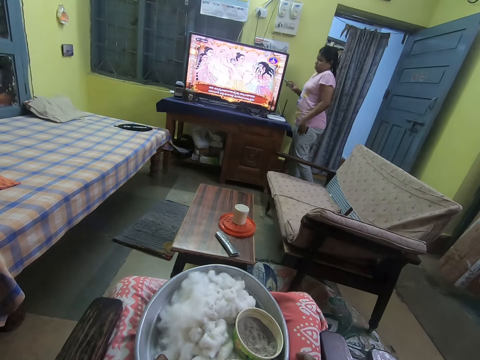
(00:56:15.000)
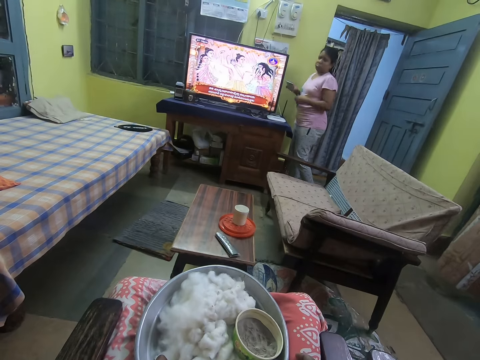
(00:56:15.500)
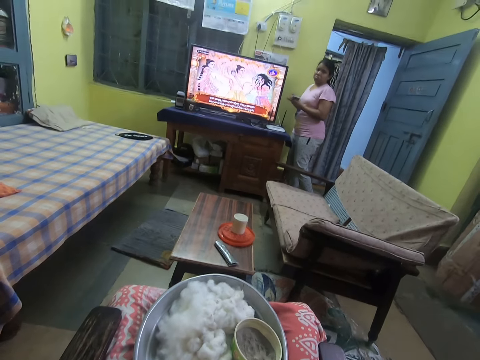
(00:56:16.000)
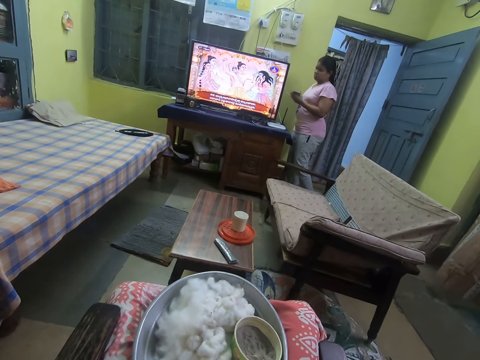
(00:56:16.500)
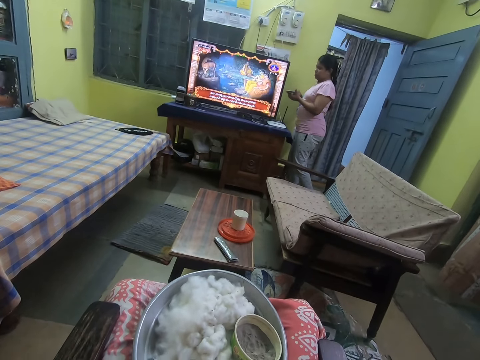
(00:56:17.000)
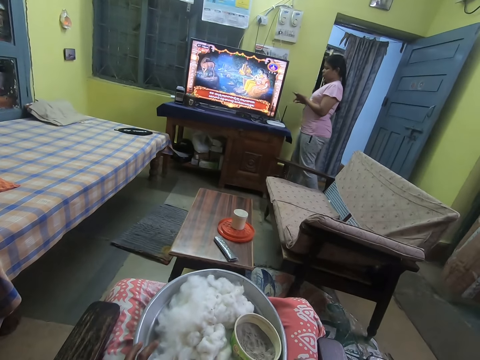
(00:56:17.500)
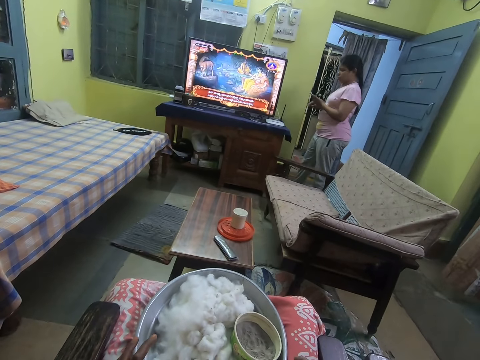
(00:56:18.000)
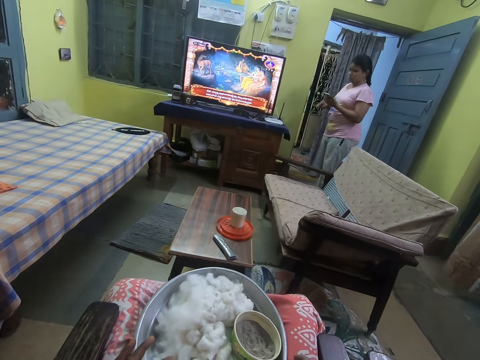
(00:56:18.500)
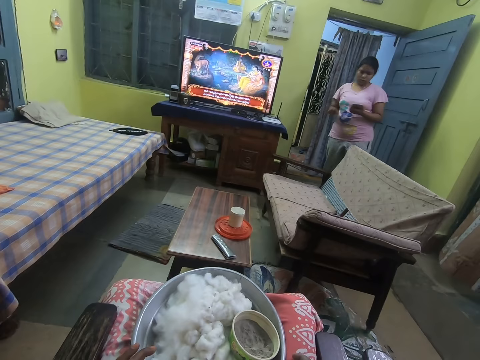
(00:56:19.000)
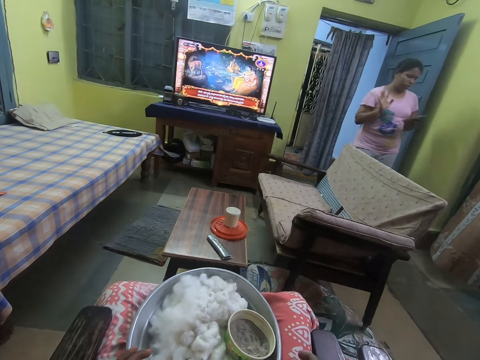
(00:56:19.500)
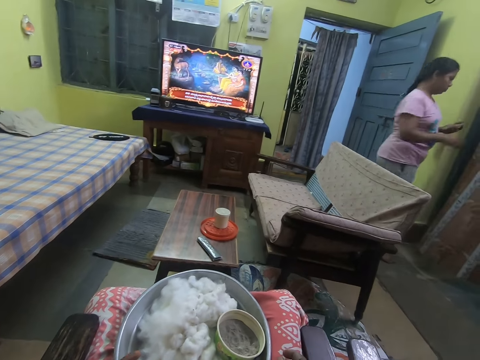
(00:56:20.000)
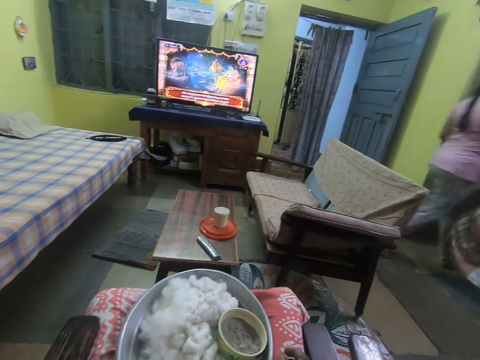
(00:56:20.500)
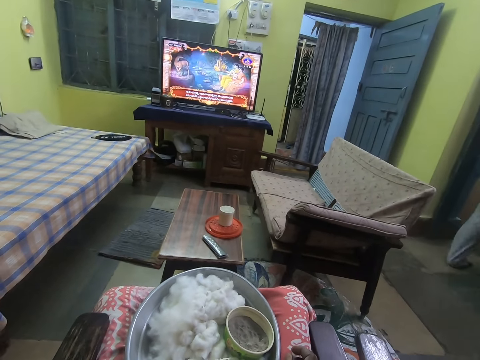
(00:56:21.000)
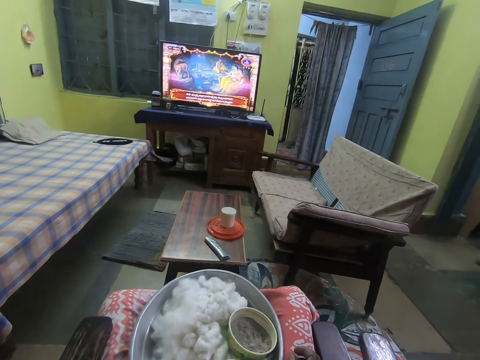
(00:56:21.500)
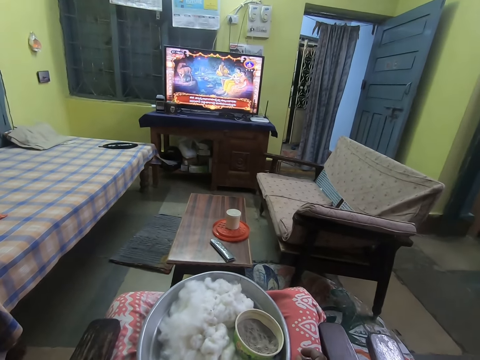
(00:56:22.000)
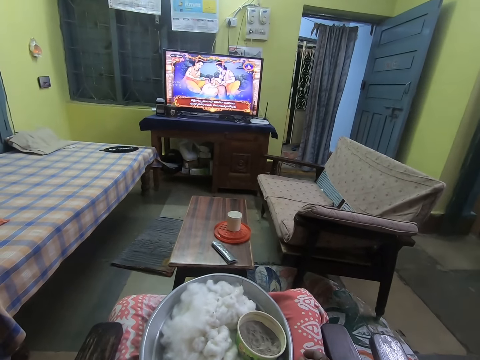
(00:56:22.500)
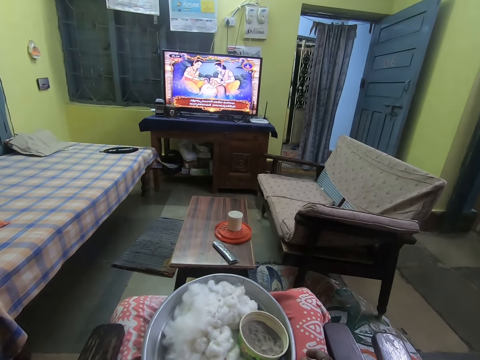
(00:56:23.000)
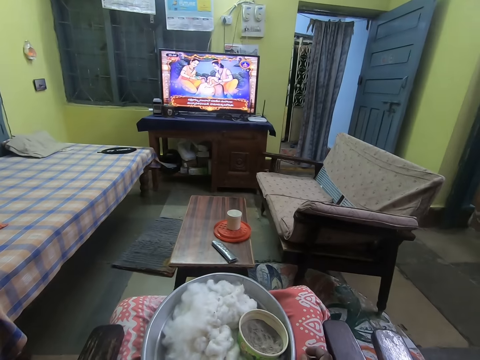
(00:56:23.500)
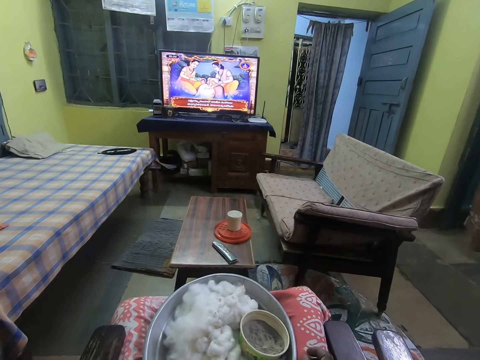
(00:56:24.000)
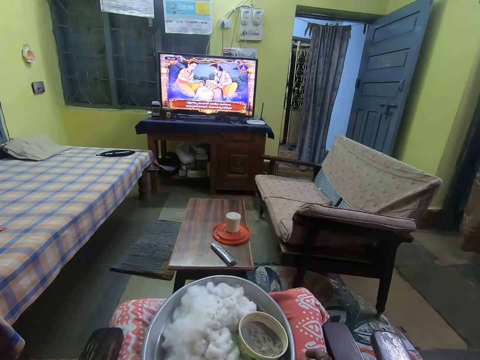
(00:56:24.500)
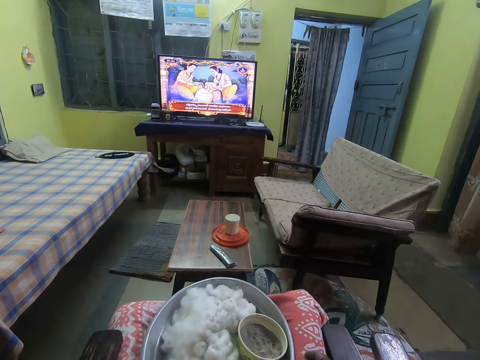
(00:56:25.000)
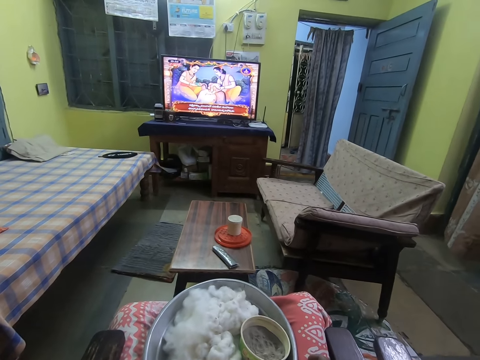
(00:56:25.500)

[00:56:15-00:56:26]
A woman holds the phone in both hands. The camera wearer converses with the woman. They watch the television. The woman moves the curtain with her right hand.

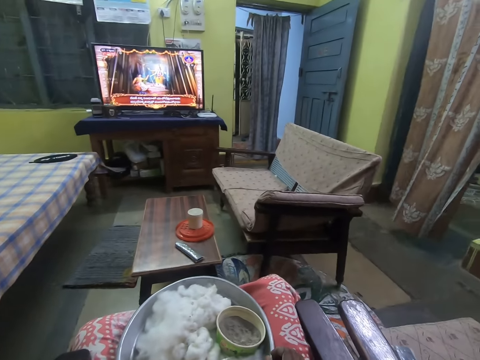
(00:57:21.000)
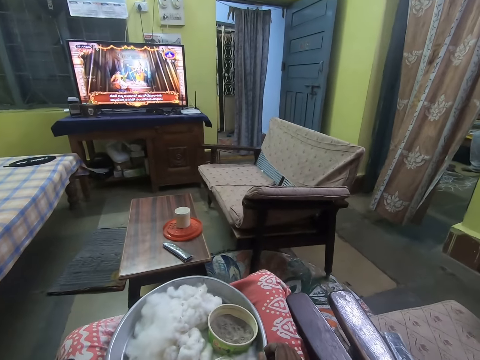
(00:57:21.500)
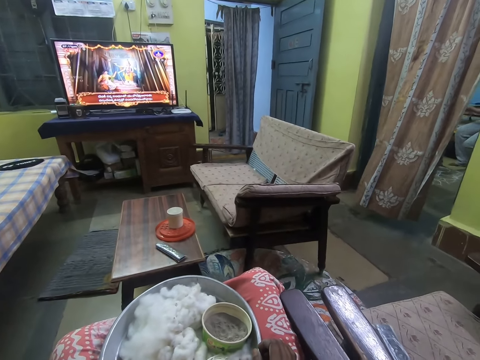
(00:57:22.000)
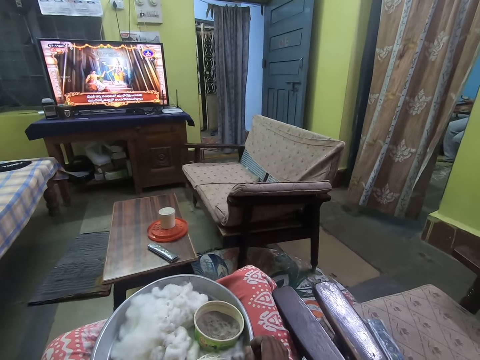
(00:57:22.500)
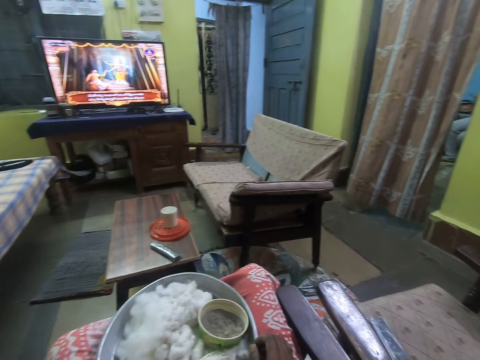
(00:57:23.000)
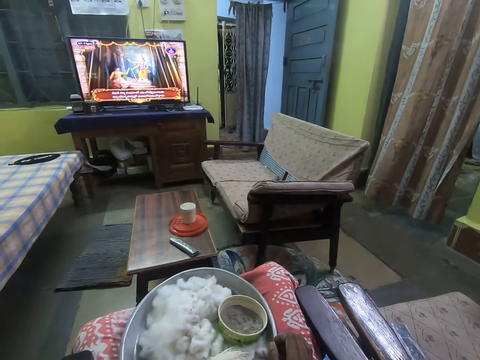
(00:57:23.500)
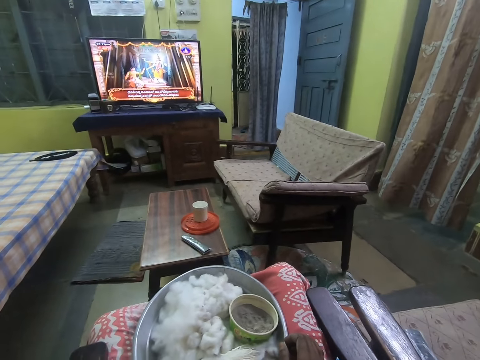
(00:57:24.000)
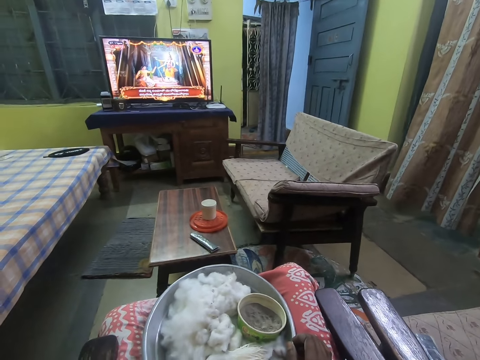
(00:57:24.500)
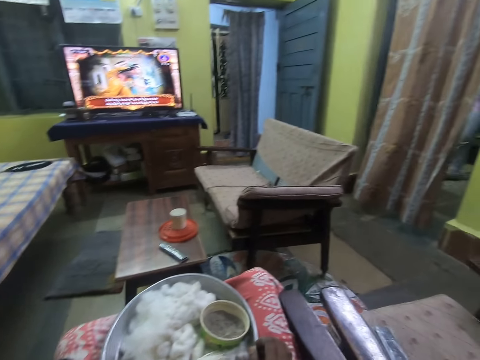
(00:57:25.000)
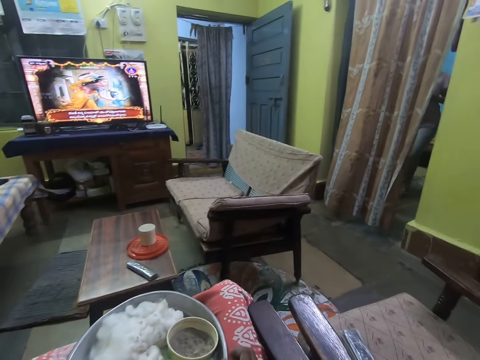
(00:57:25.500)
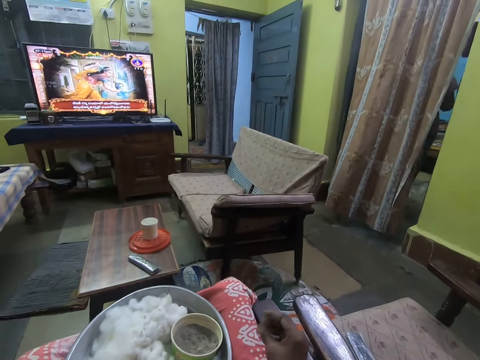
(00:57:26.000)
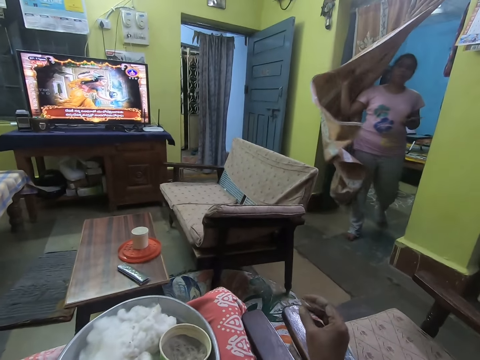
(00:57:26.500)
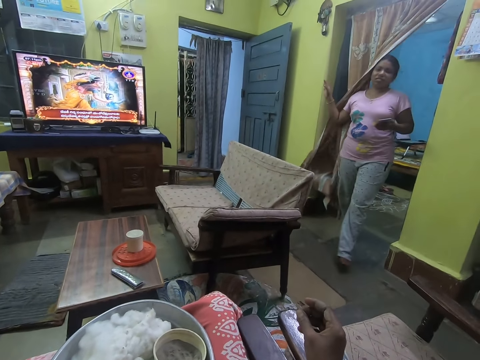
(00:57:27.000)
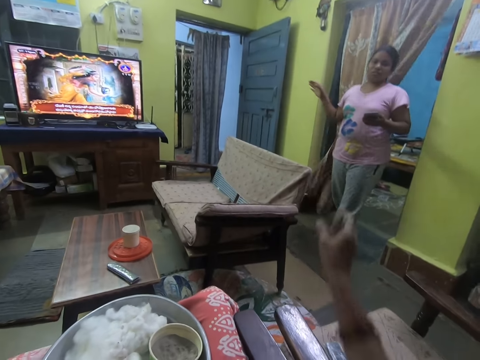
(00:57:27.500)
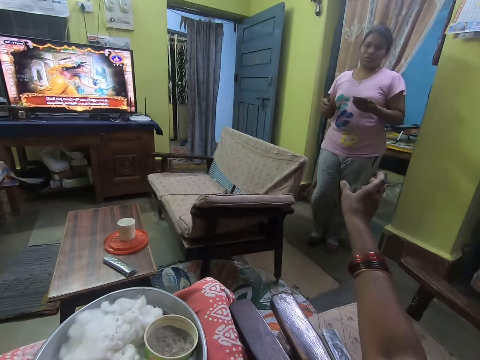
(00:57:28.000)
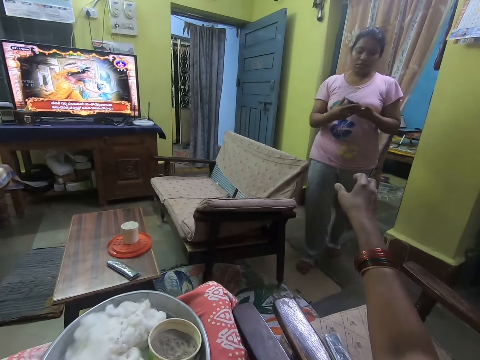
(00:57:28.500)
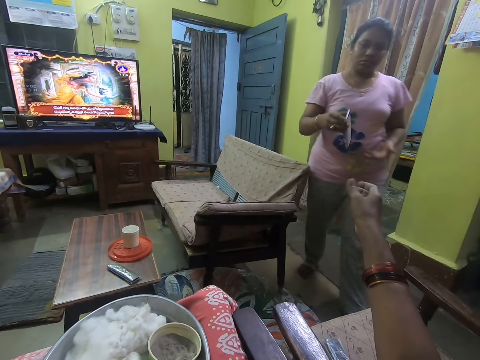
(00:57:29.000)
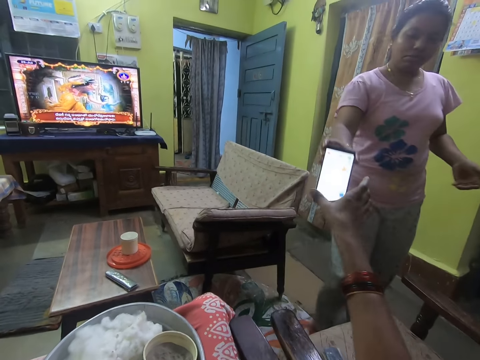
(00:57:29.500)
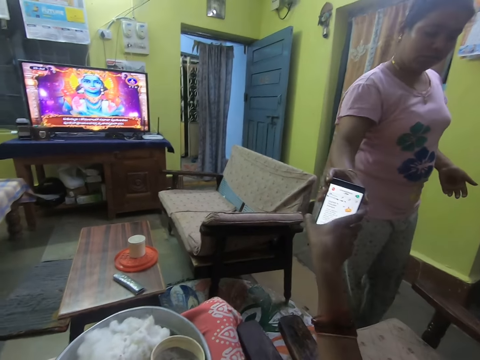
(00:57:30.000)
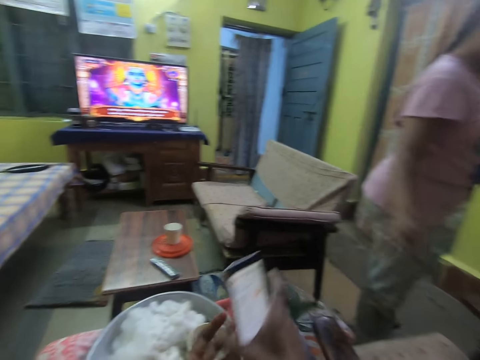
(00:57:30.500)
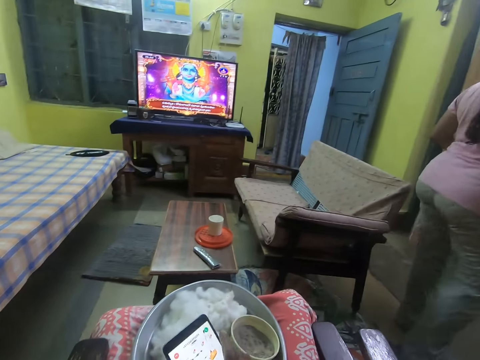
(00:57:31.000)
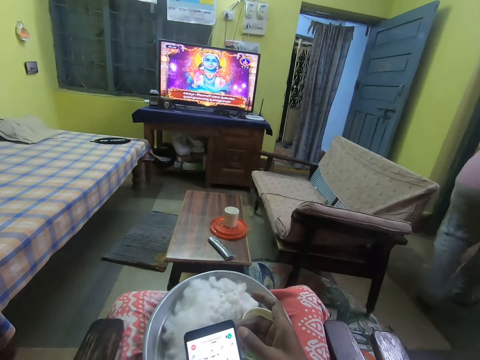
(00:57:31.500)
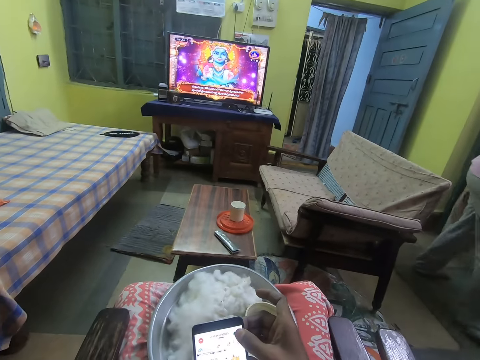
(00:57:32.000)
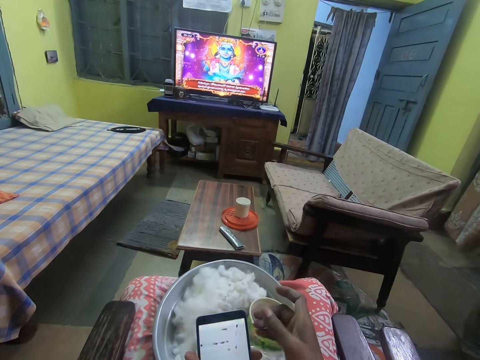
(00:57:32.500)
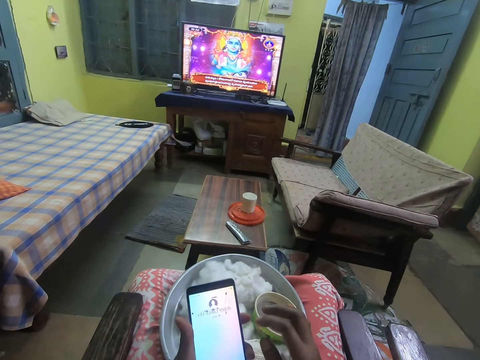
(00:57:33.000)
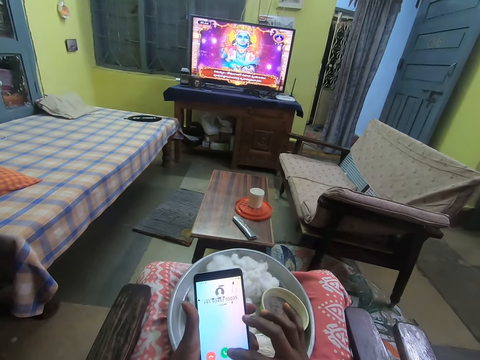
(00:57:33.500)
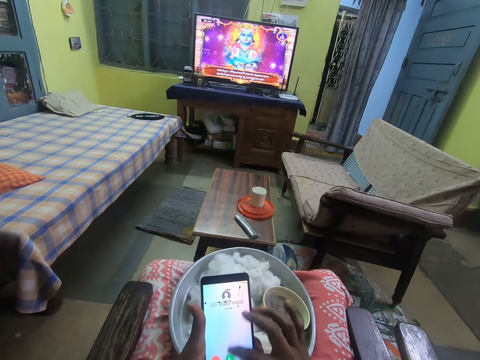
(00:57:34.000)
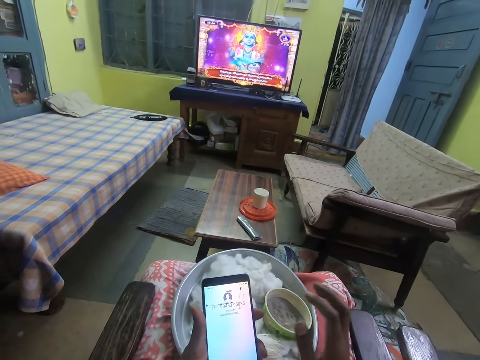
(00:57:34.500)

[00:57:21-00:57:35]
The woman holds the phone in both hands. The woman moves the curtain with her right hand. The camera wearer converses with the woman. She lifts the right hand. She converses with the woman. The woman passes the phone to her right hand with her left hand. The woman passes the phone to the camera wearer with her right hand. The camera wearer lifts the right hand. She holds the phone in her right hand. She picks the phone from the woman. She moves the phone. She holds the phone in both hands. She transfers the phone to the left hand. She operates the phone. She presses the phone in her left hand with her right hand.
